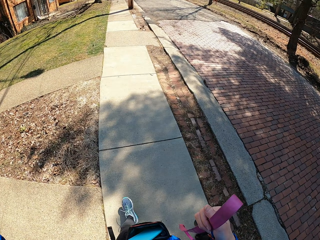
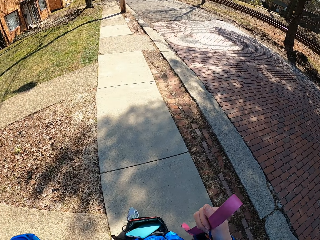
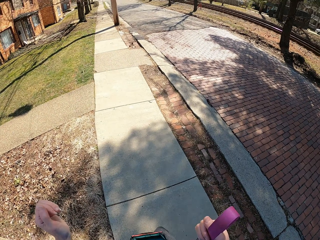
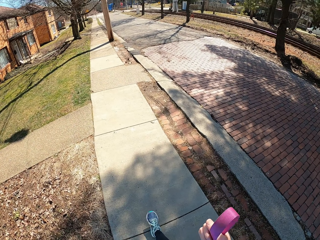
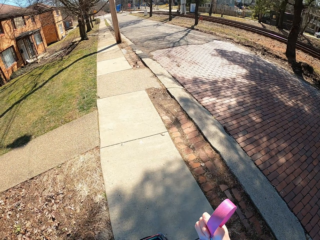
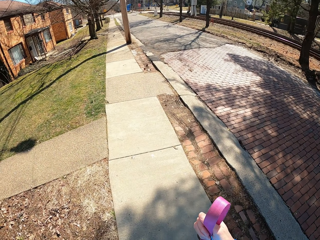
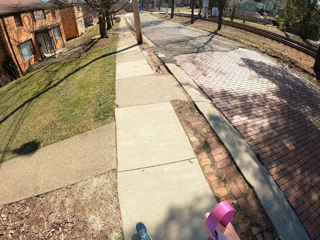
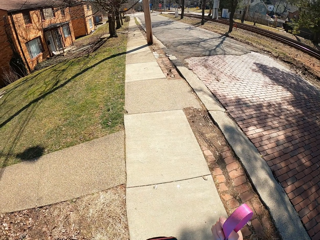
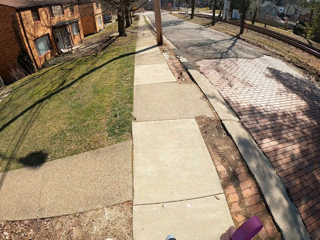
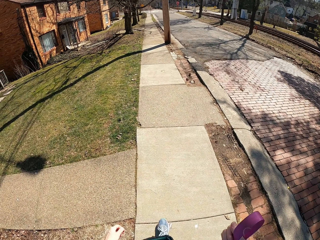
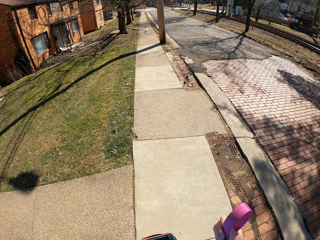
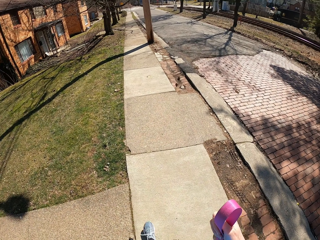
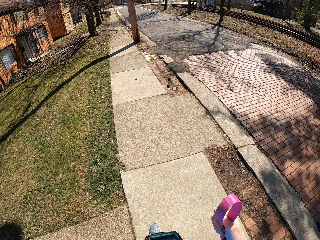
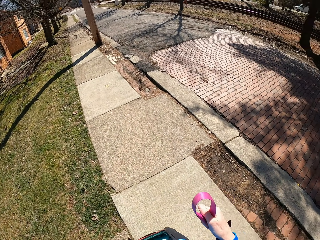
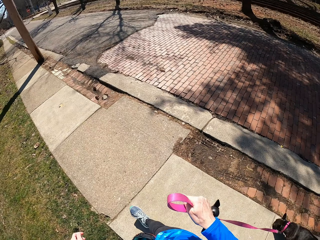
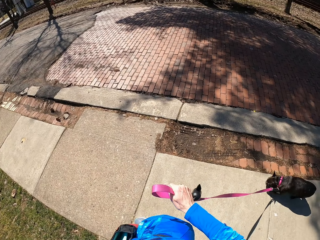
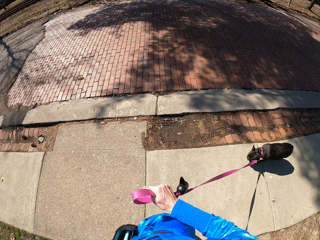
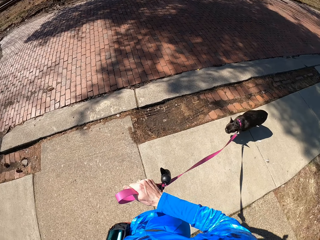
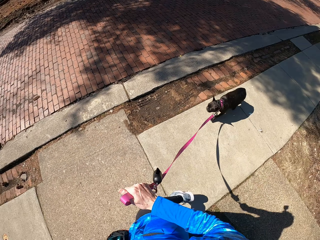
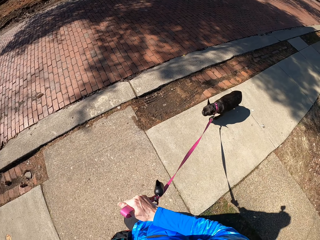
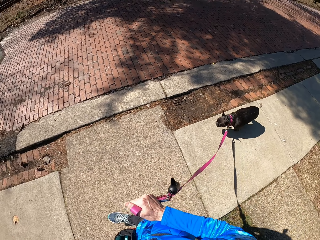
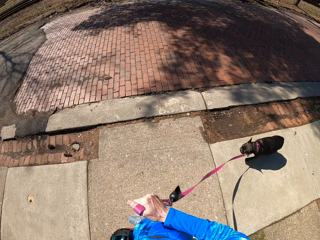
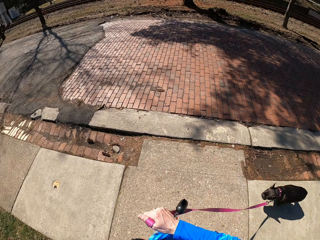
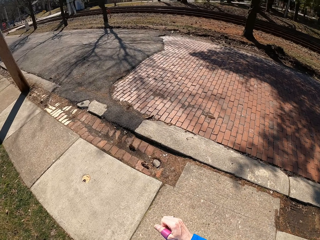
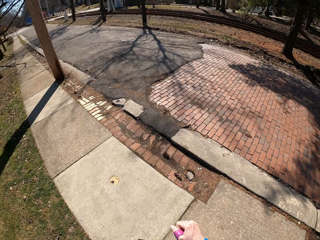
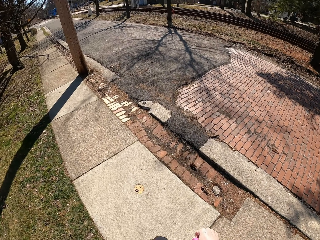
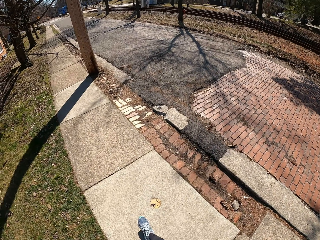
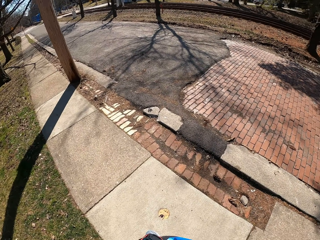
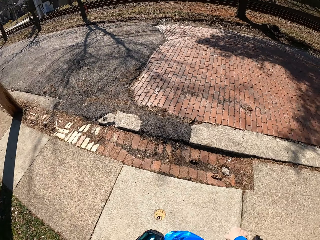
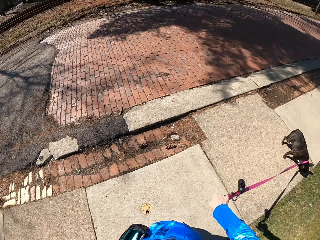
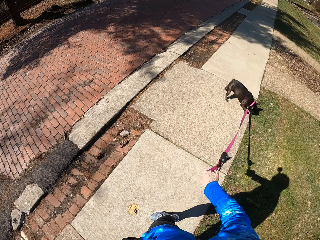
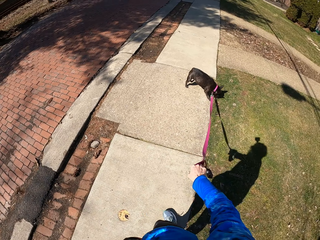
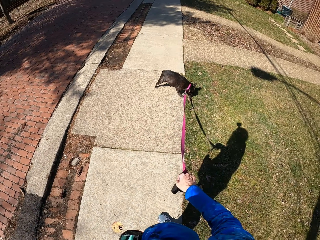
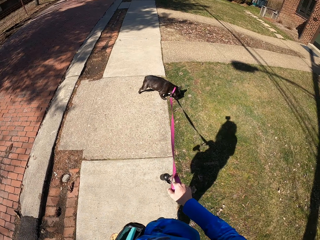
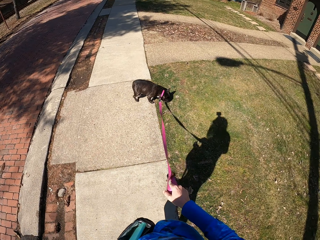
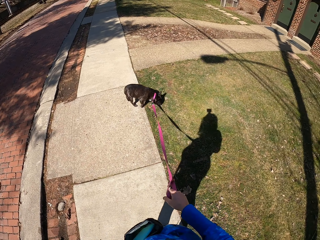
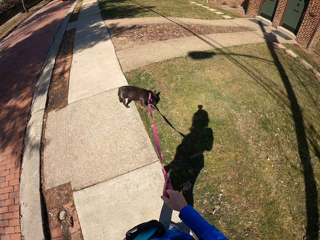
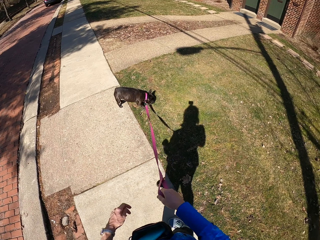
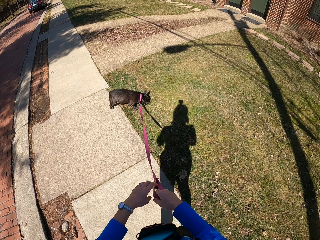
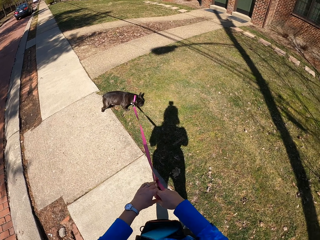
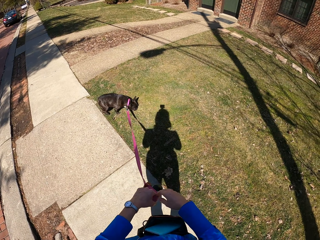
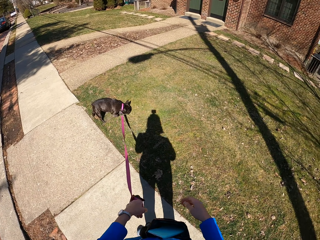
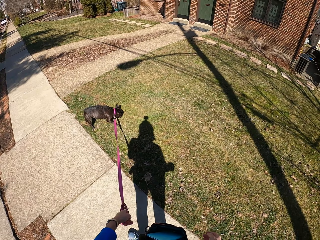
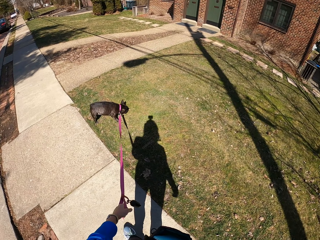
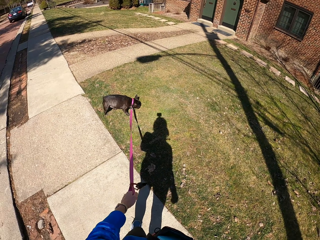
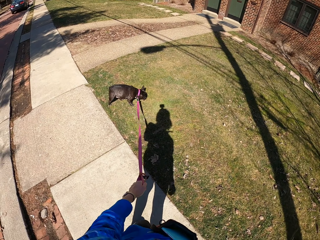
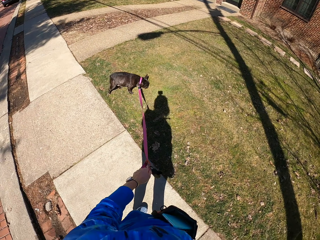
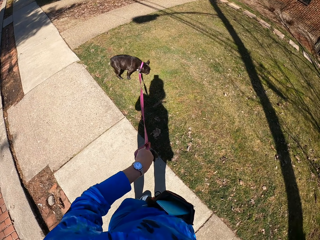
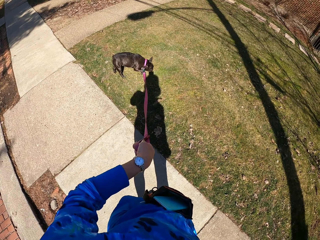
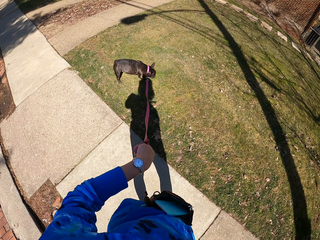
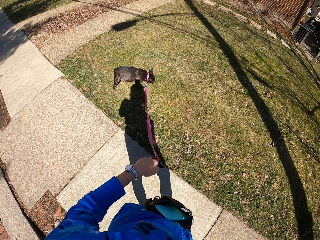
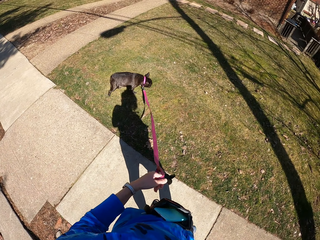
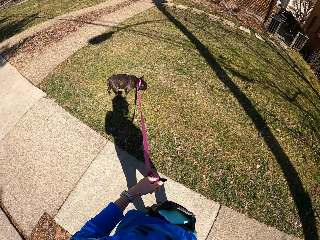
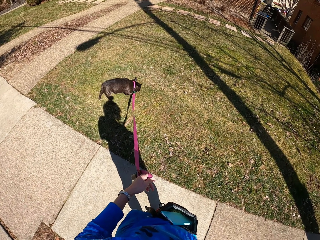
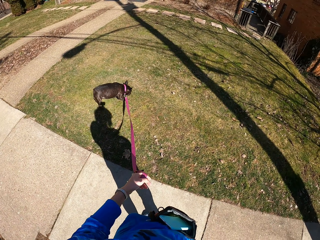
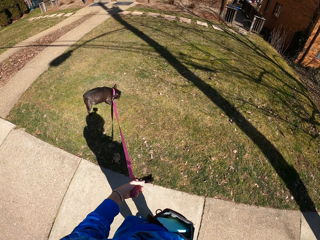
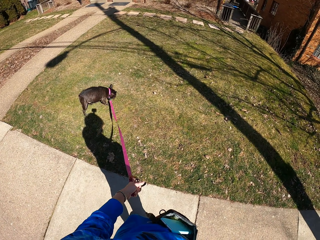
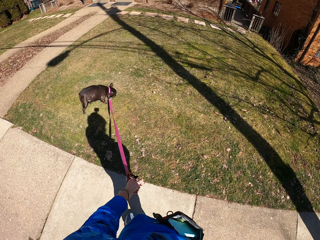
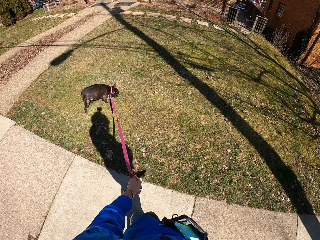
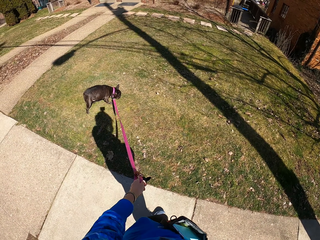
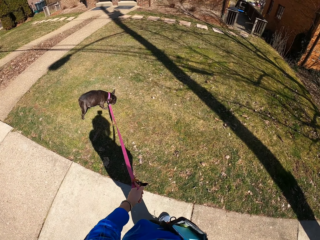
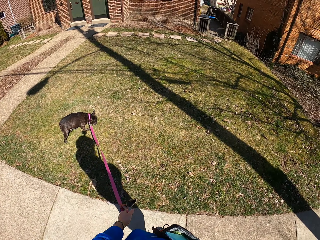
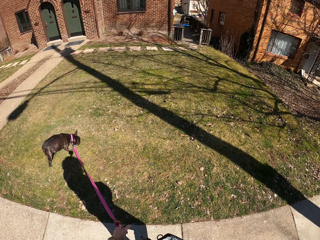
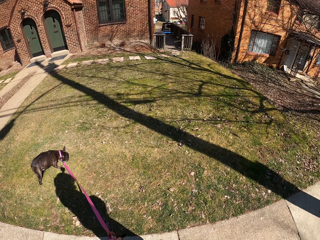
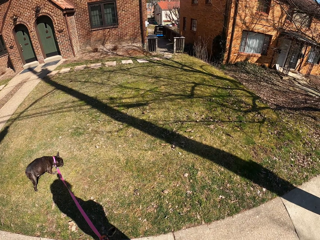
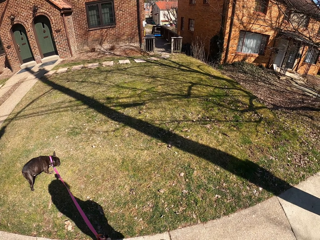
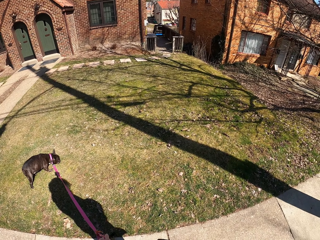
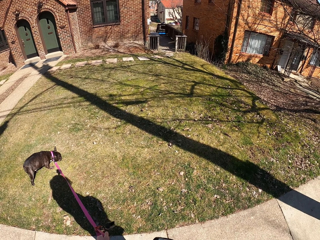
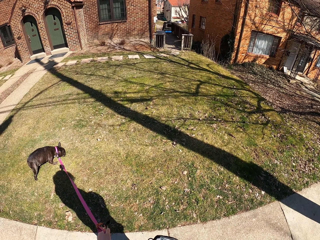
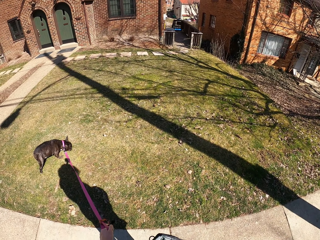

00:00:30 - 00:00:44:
The camera wearer walks the dog on the pavement. She stops at the pavement. She holds the dog leash with her left hand. She checks her wrist watch. She moves around the pavement.

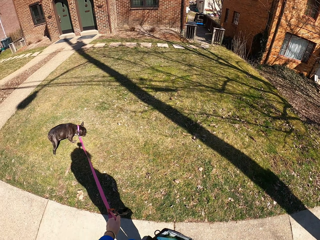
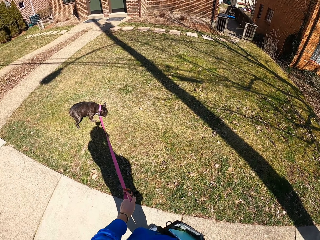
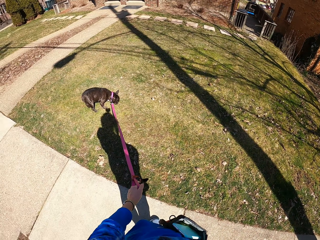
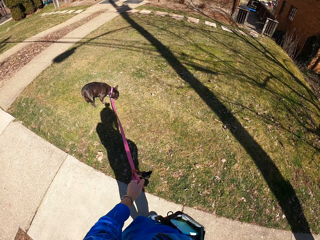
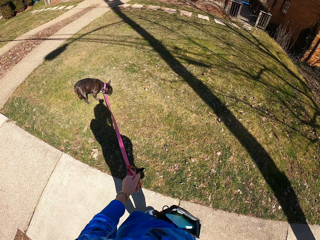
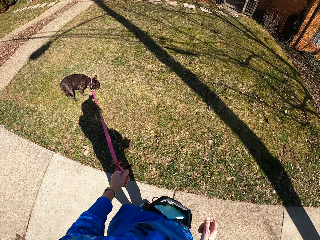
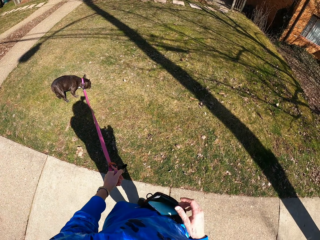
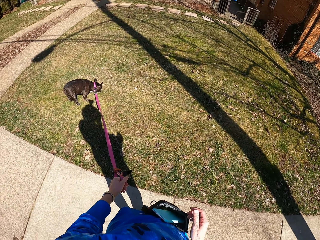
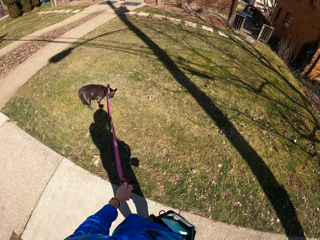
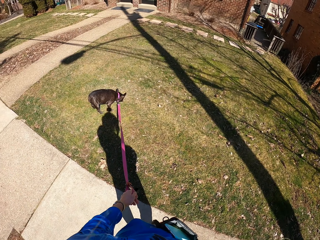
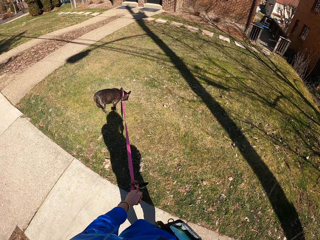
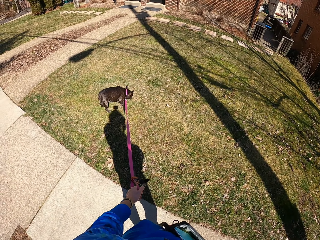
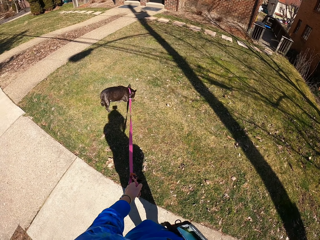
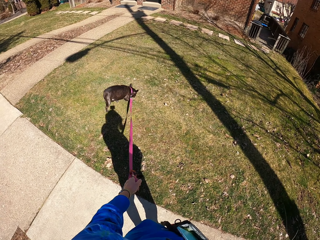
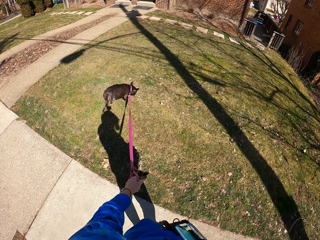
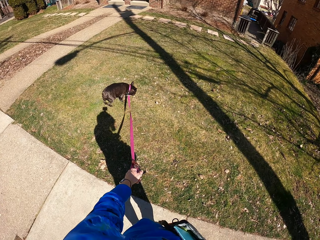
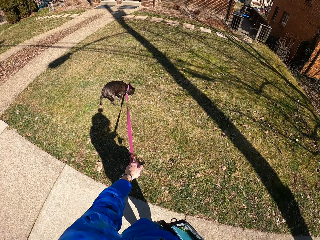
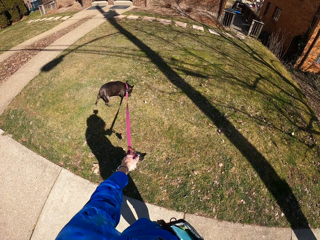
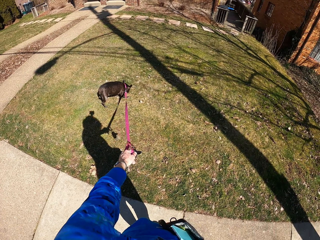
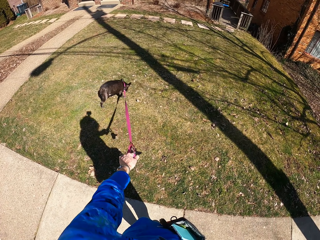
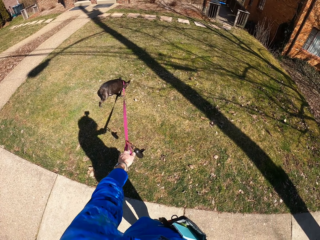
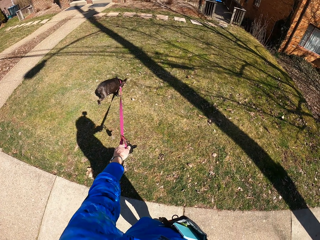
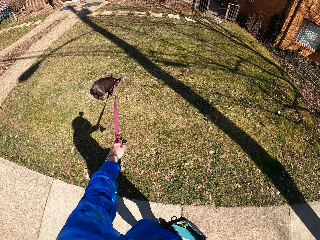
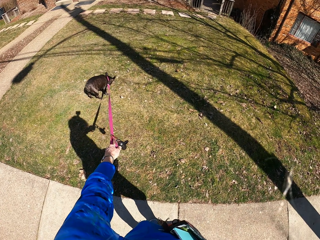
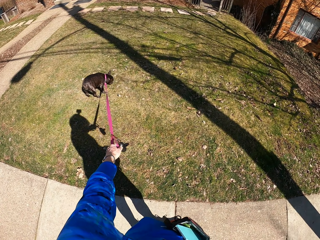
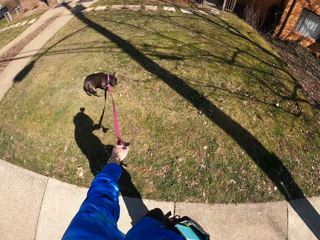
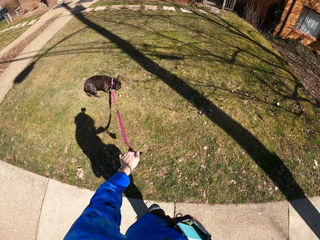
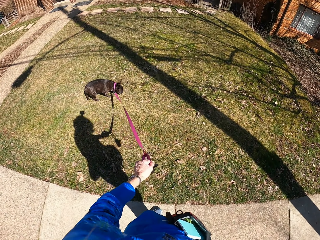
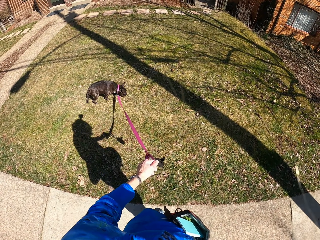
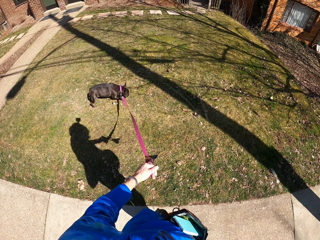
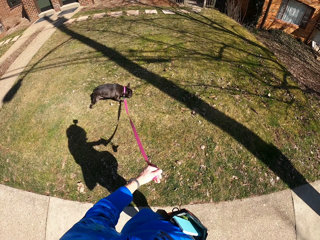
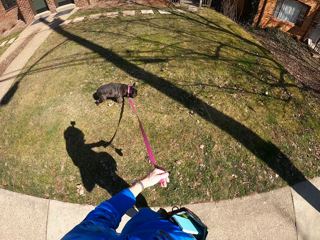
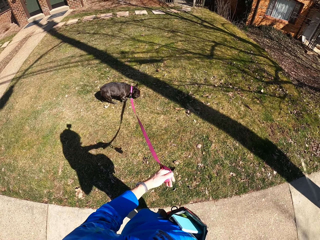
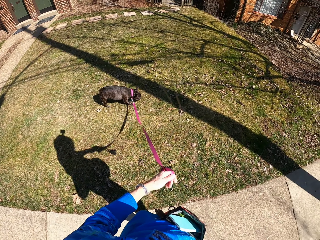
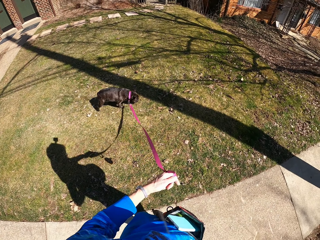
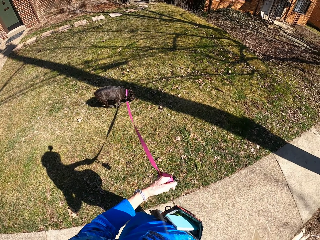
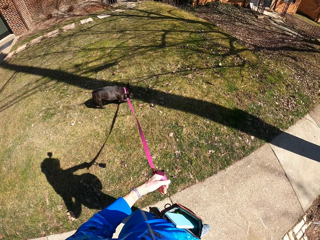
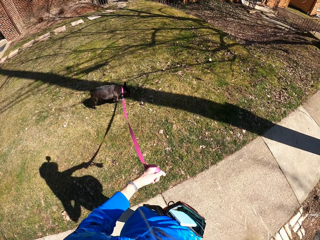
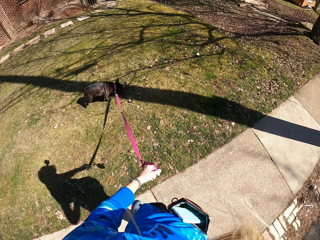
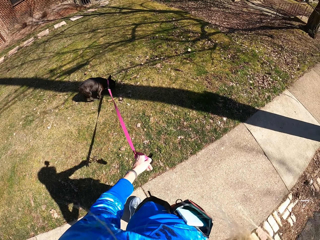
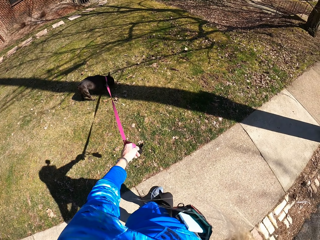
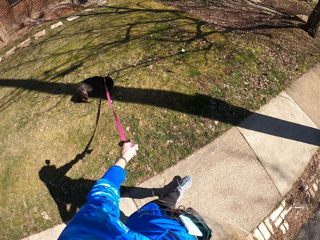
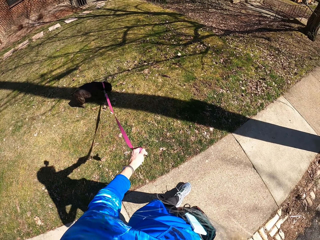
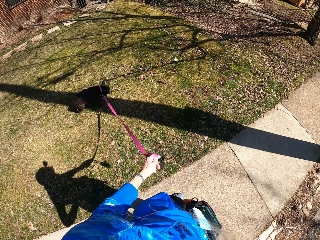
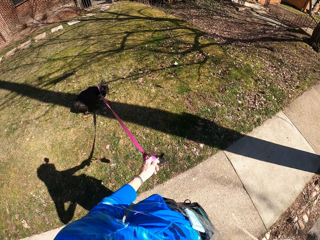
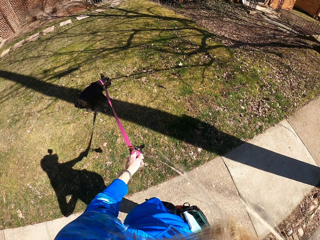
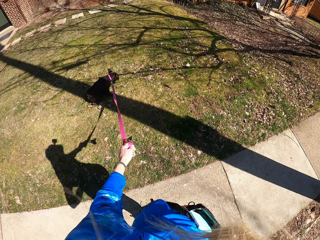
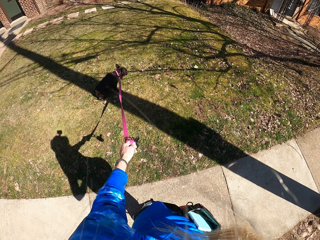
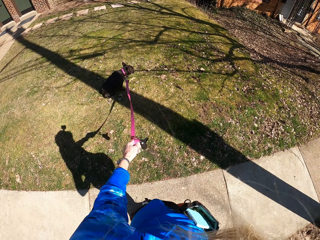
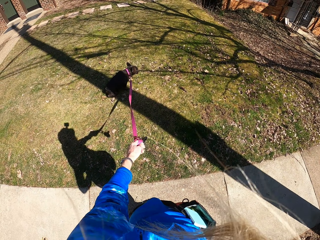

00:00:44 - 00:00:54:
The camera wearer stops at the pavement. She moves her right hand. She moves around the pavement. She walks the dog on the pavement.
